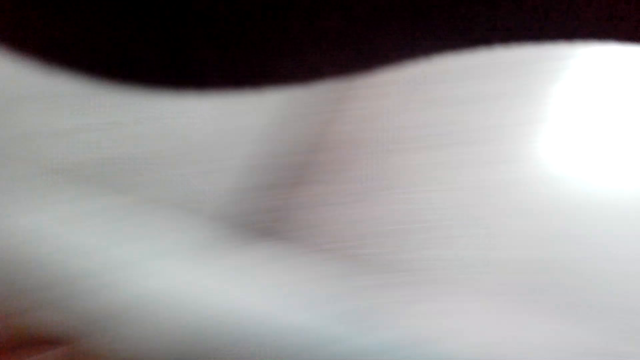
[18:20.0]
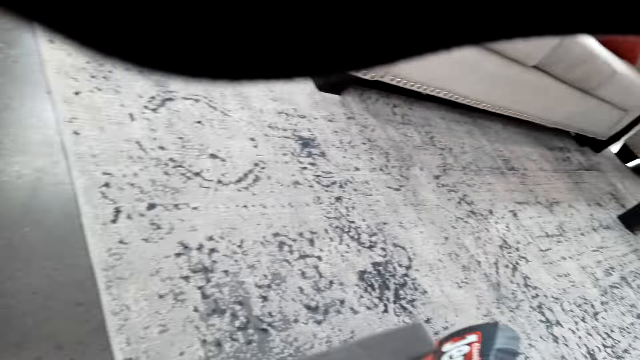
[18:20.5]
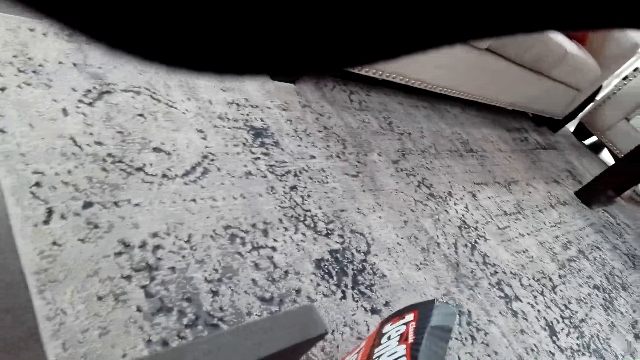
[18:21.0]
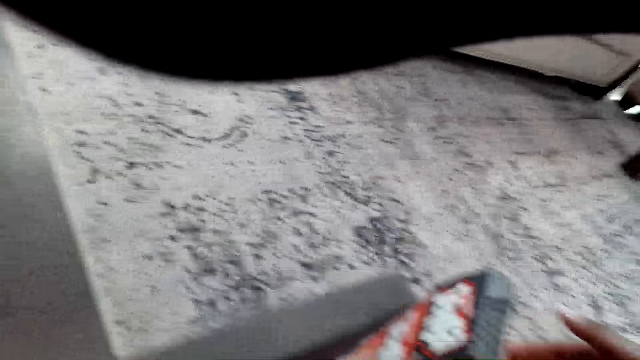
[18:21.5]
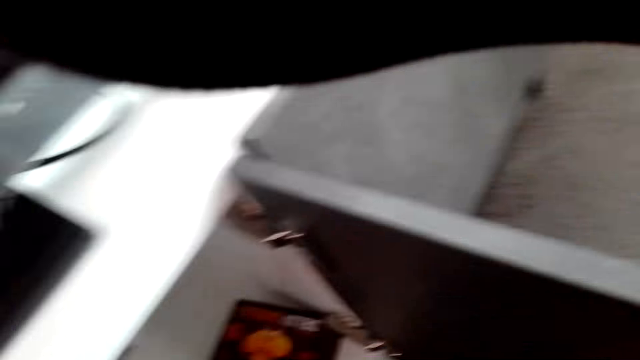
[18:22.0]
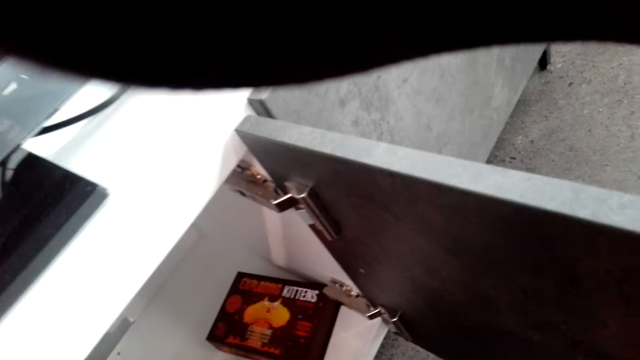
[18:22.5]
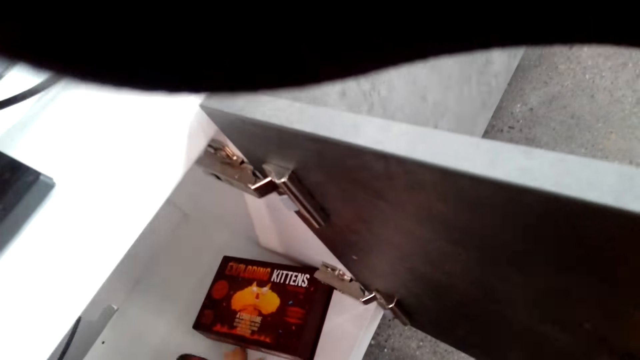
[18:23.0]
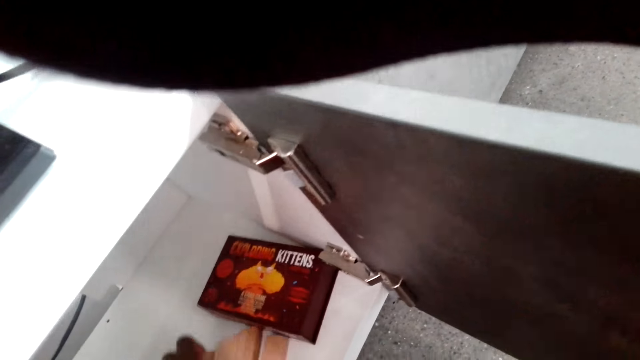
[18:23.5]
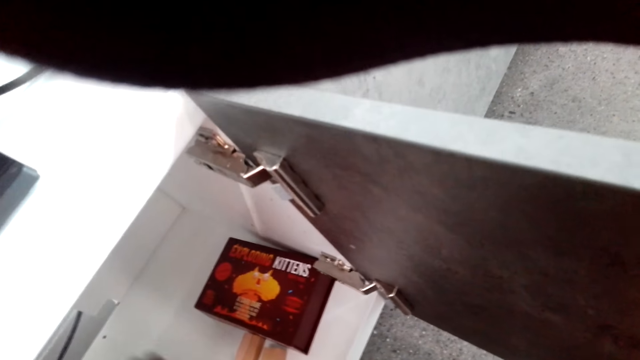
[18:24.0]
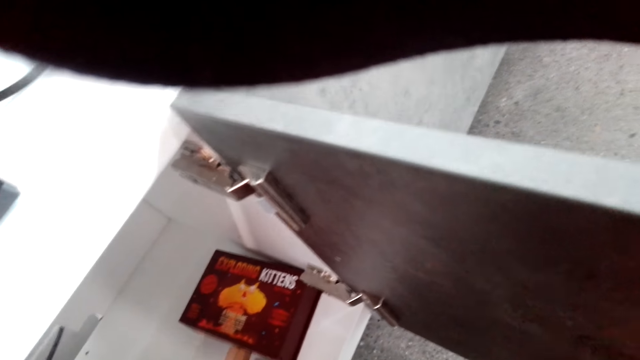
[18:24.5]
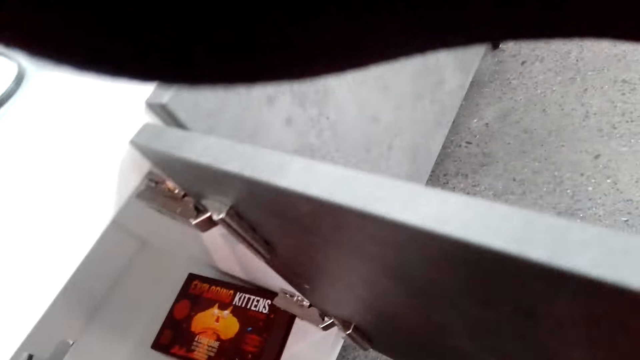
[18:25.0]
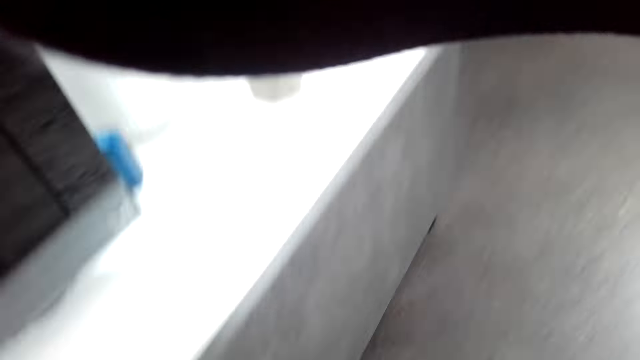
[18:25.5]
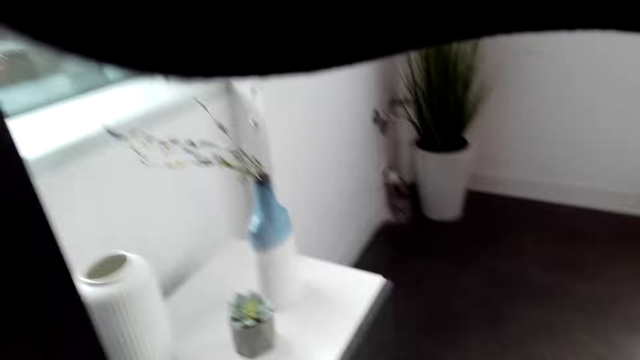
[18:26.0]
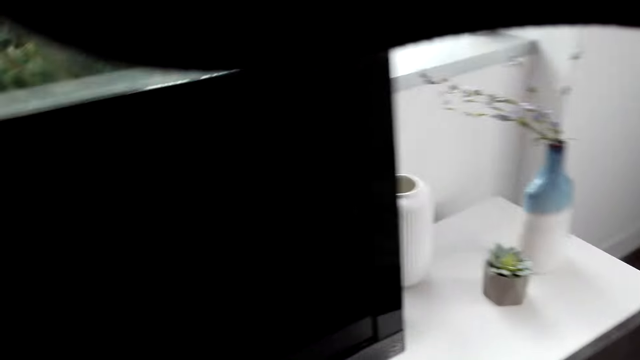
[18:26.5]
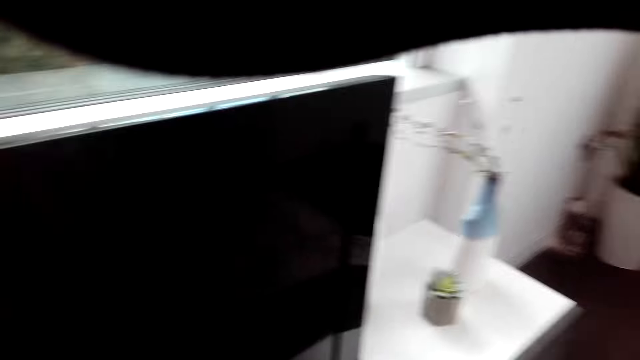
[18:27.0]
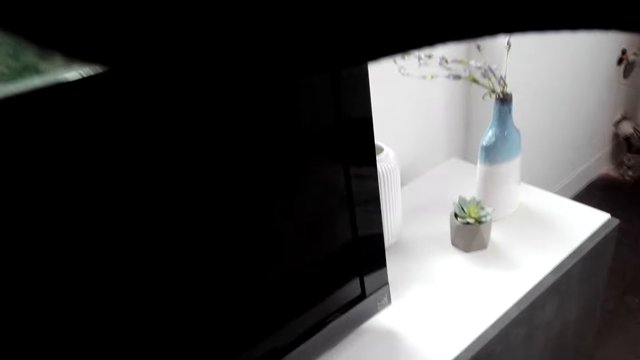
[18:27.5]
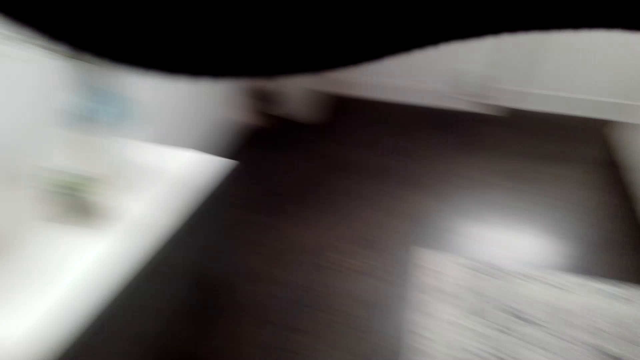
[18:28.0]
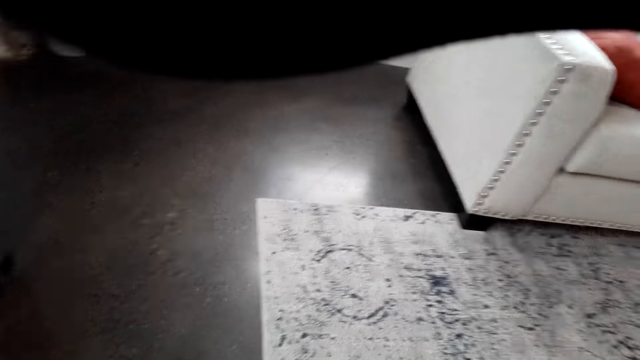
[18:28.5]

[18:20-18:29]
The camera wearer drops the jenga game wooden blocks in a box. They lift the jenga game wooden blocks from a drawer.

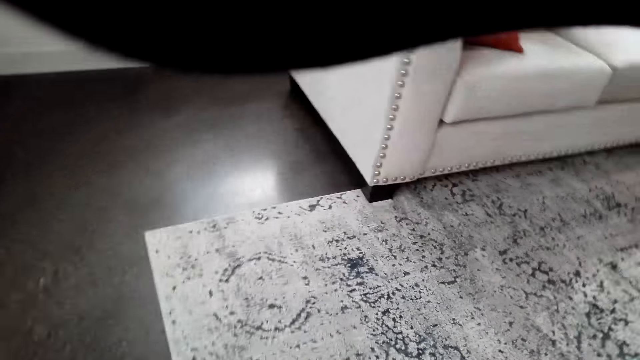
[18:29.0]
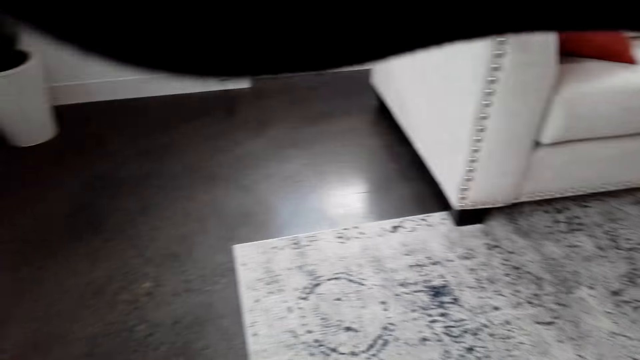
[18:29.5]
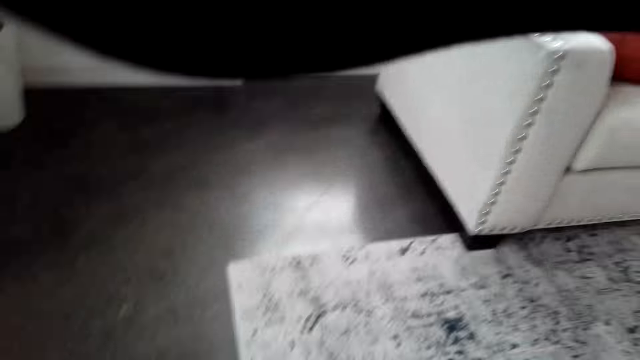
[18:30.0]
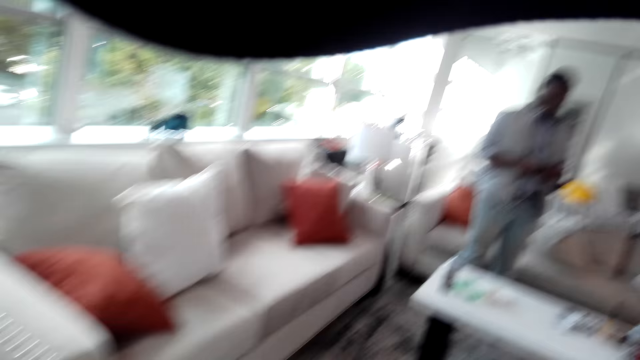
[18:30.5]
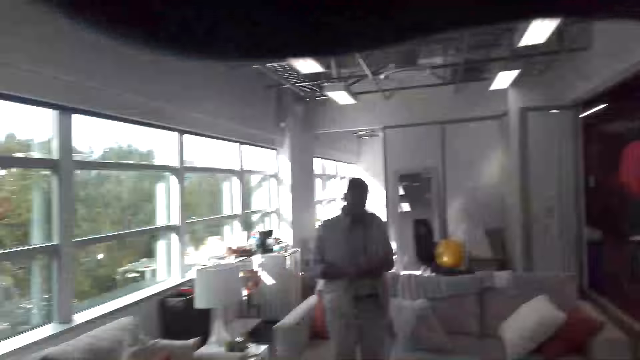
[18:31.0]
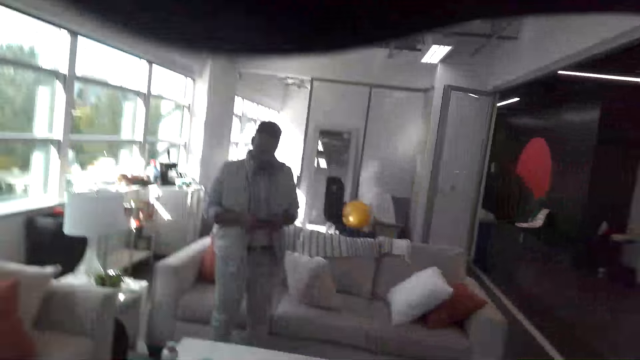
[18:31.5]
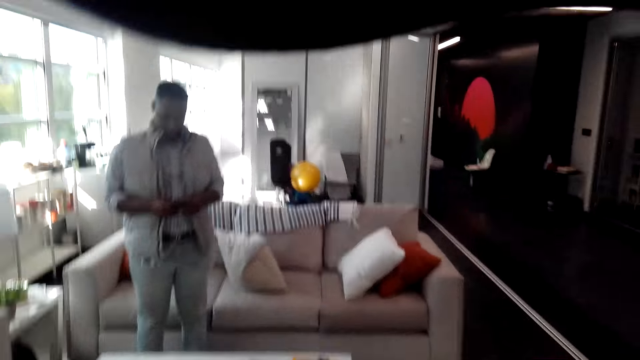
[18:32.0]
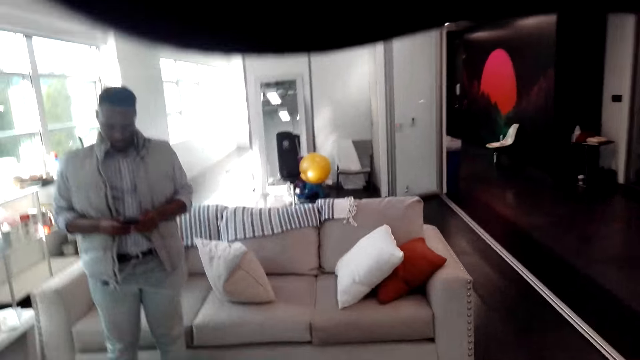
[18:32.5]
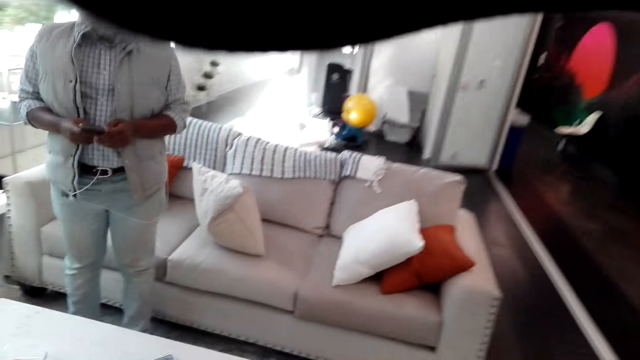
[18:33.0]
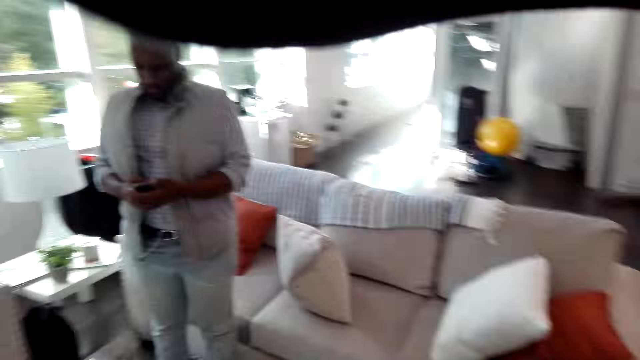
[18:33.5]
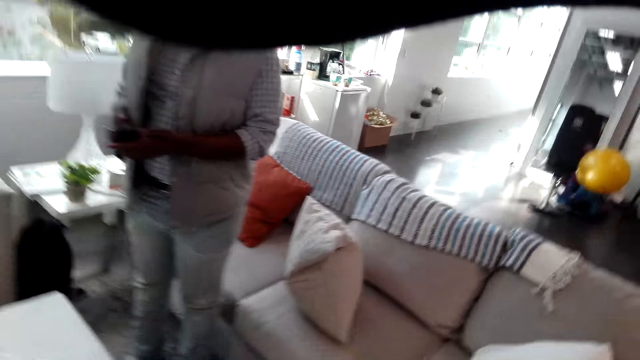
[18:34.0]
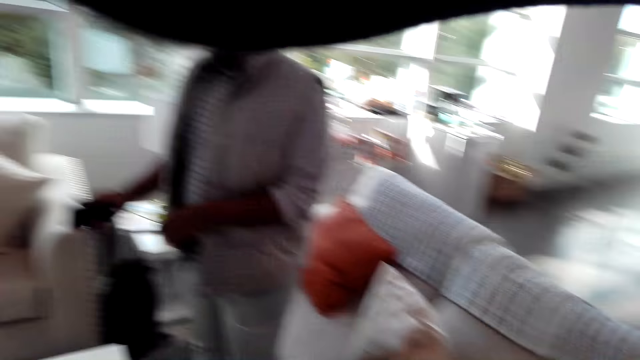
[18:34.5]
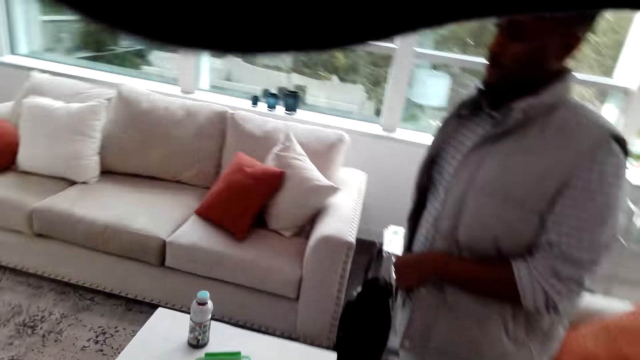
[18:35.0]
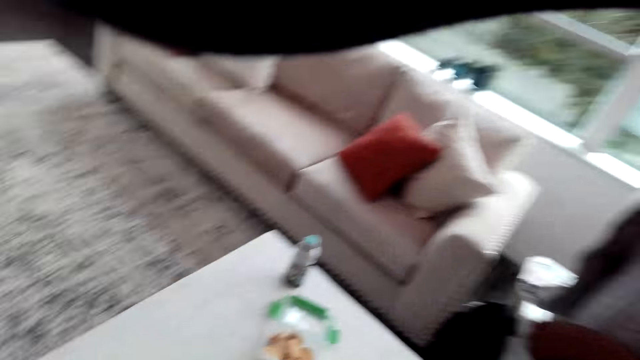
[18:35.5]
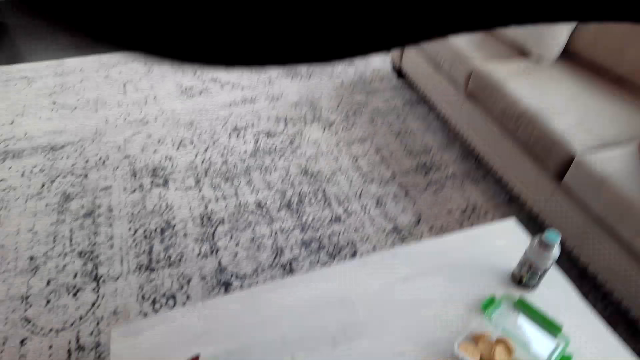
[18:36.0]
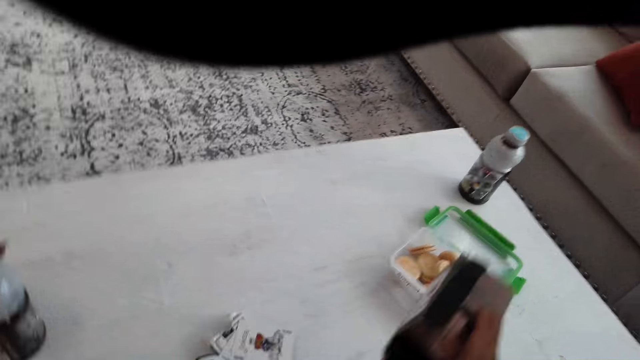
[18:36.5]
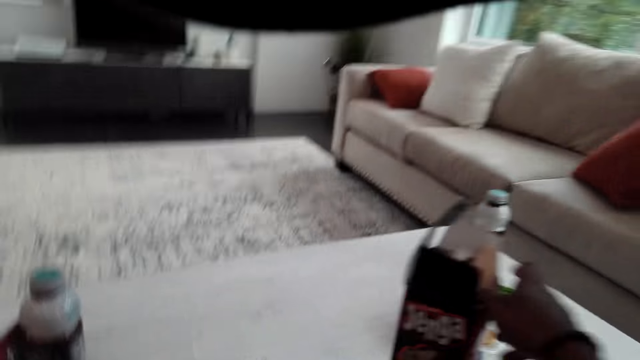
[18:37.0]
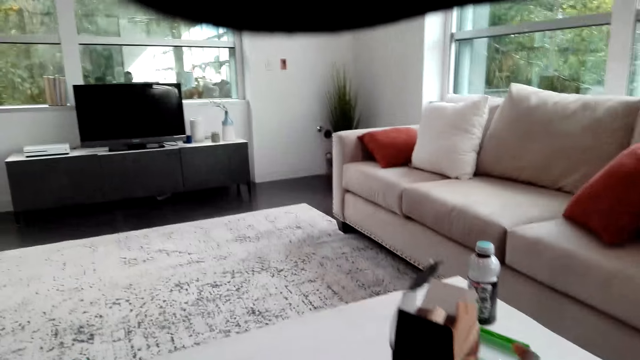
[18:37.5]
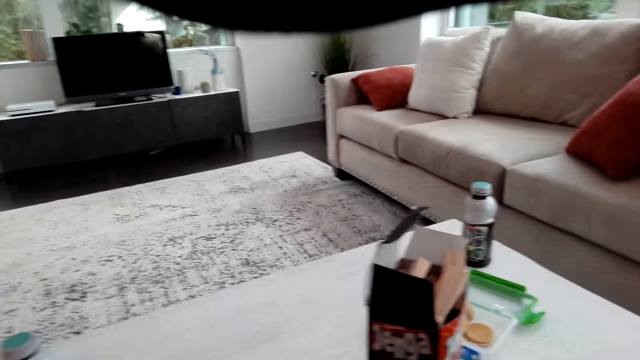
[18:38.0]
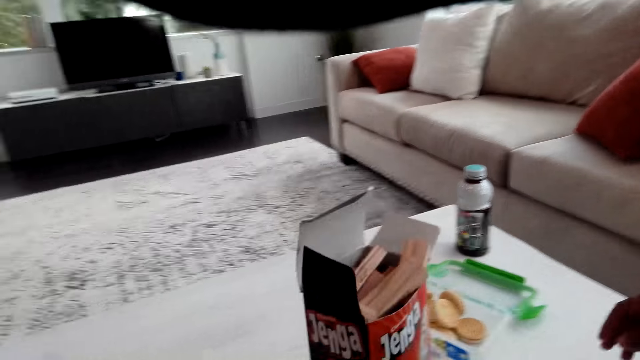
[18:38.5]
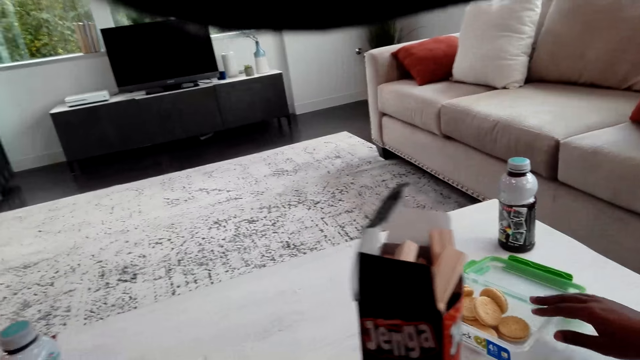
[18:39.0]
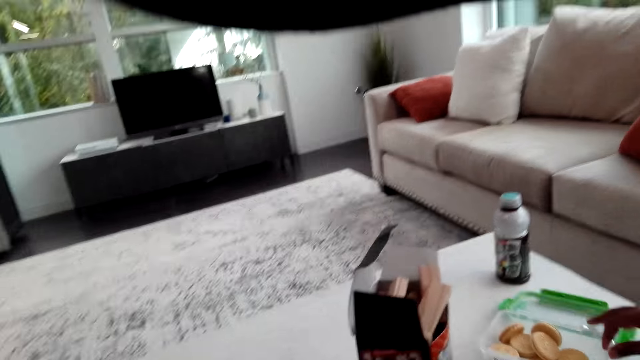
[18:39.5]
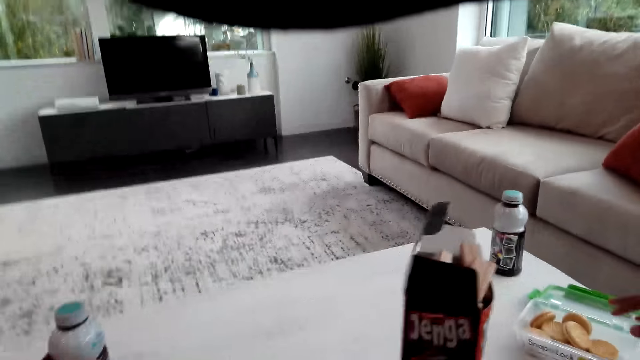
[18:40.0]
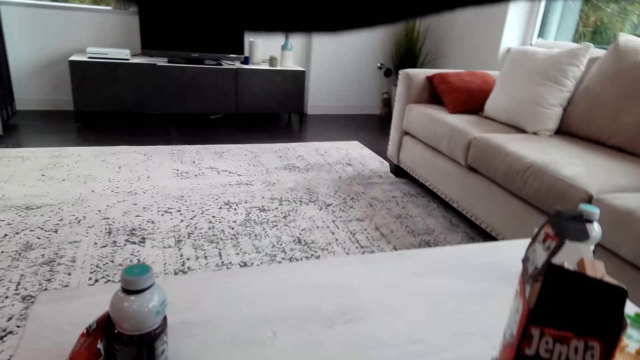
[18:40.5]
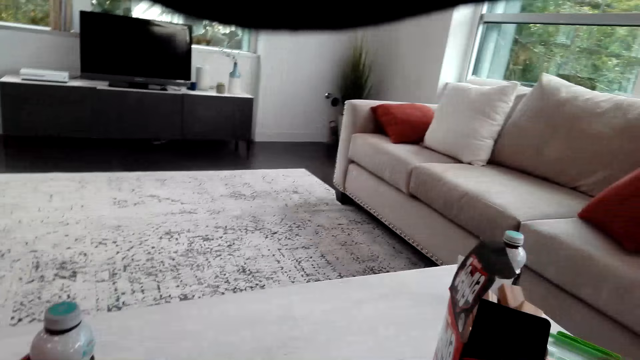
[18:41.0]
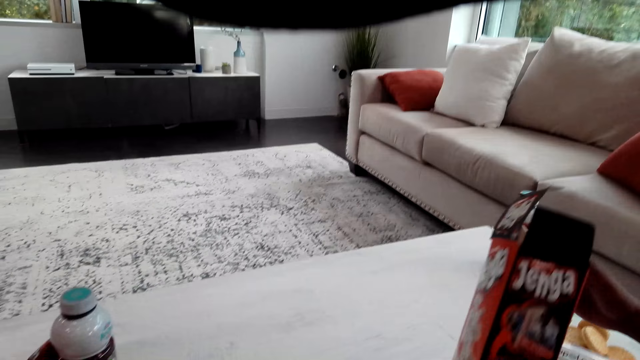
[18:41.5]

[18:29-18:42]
The camera wearer looks at a man. They look around the house. The man operates a phone. The camera wearer walks forward. The man puts the phone in the pocket. The camera wearer places the jenga game box on a table. The man moves a container of snacks on the table.
